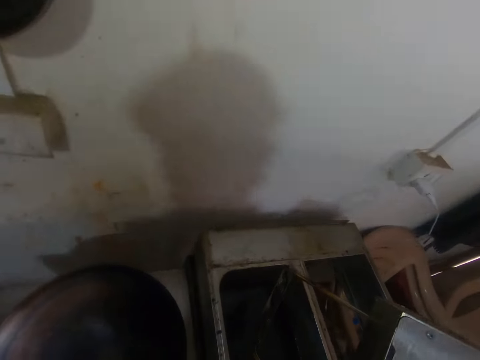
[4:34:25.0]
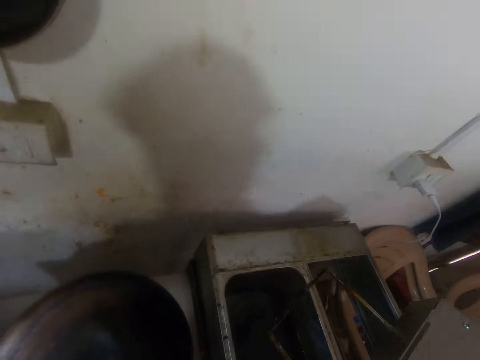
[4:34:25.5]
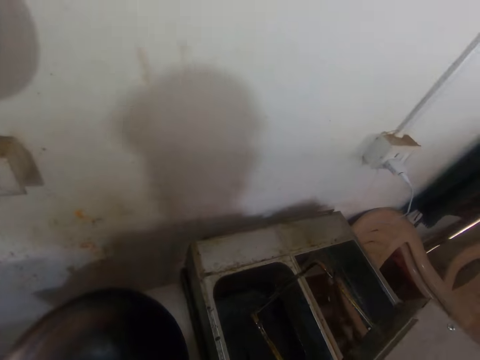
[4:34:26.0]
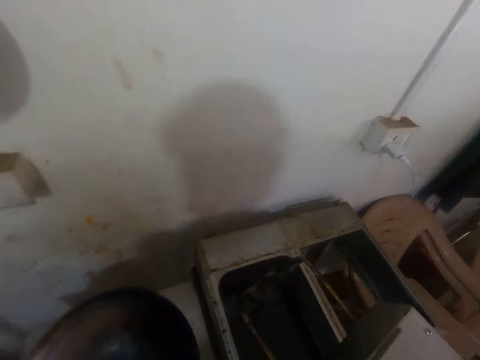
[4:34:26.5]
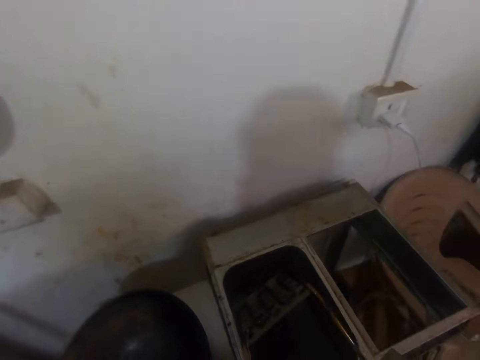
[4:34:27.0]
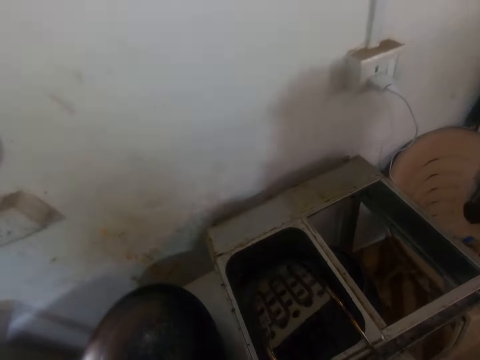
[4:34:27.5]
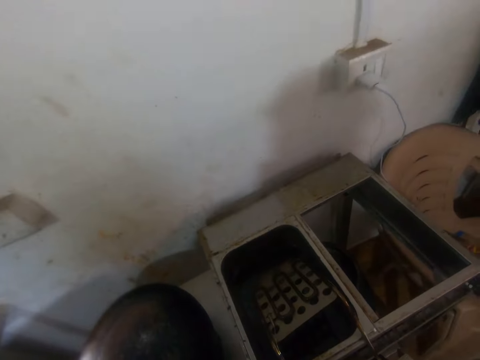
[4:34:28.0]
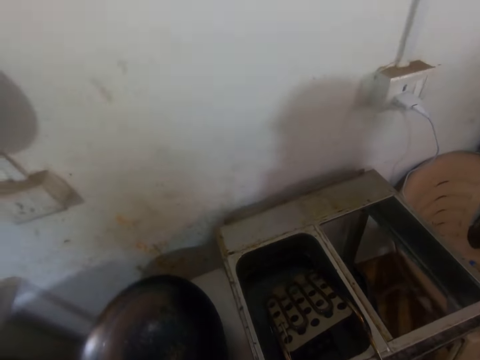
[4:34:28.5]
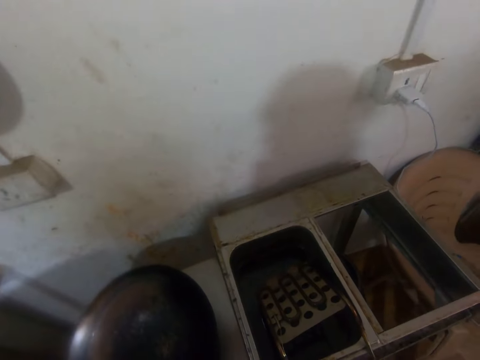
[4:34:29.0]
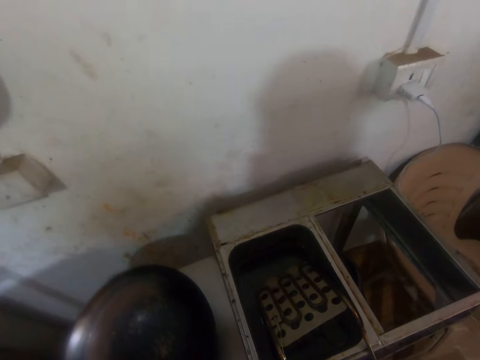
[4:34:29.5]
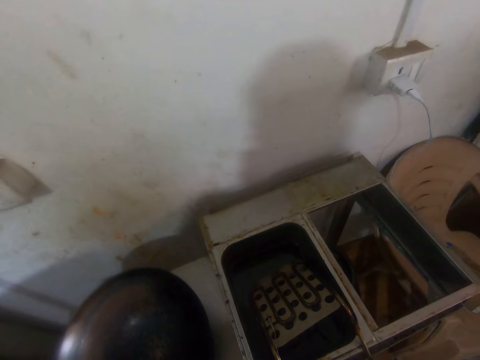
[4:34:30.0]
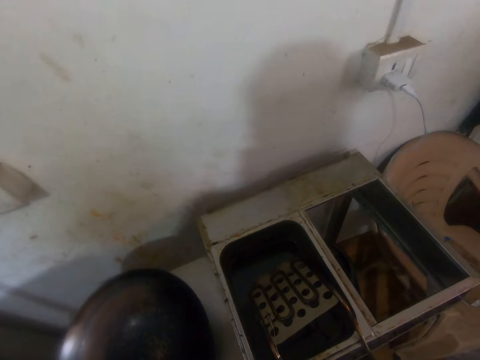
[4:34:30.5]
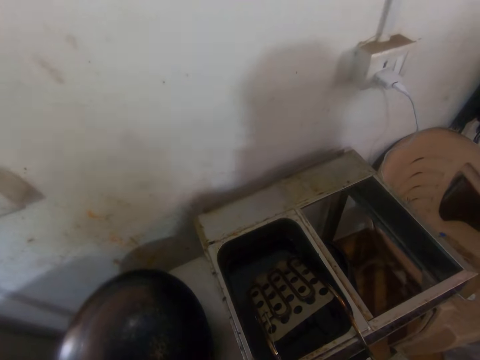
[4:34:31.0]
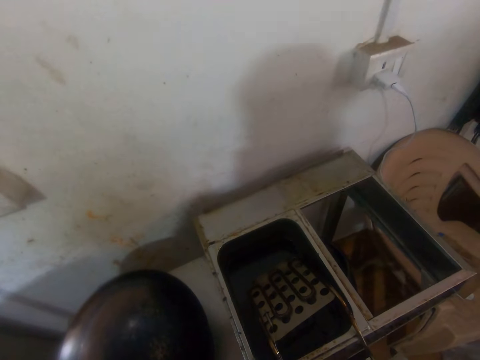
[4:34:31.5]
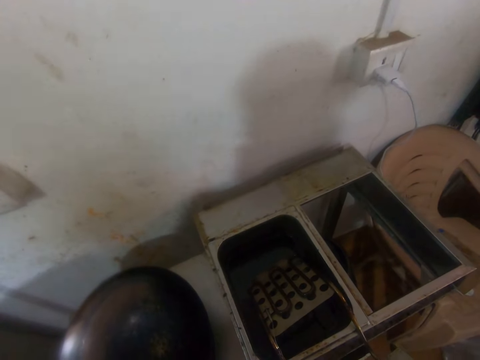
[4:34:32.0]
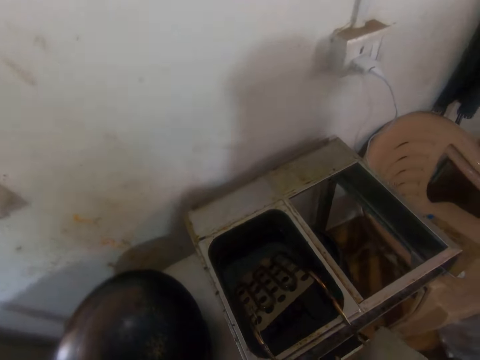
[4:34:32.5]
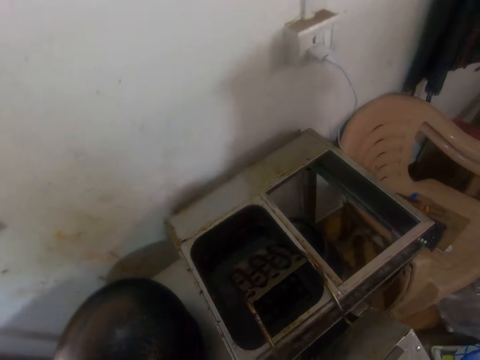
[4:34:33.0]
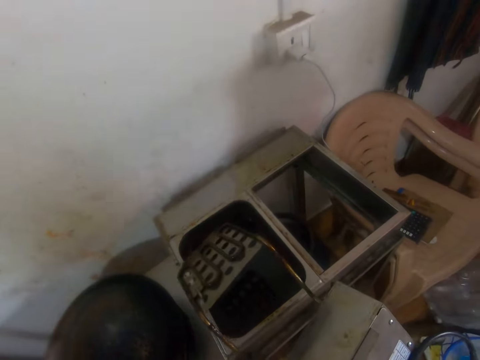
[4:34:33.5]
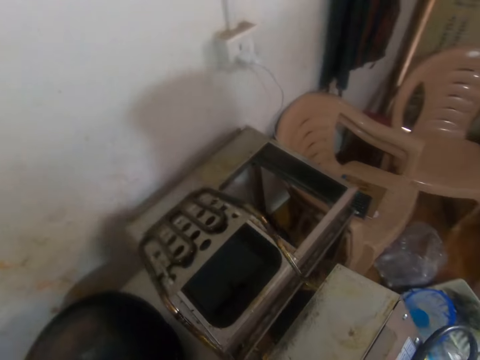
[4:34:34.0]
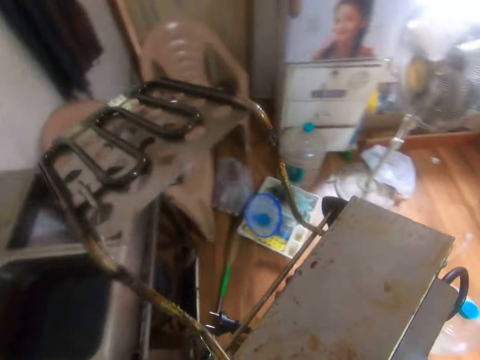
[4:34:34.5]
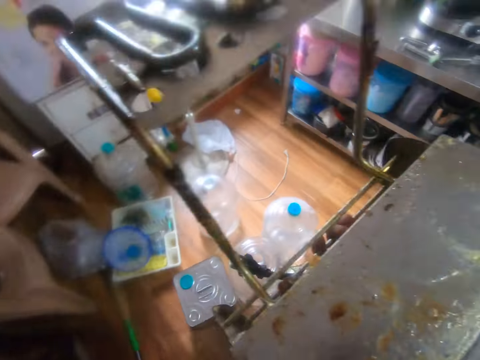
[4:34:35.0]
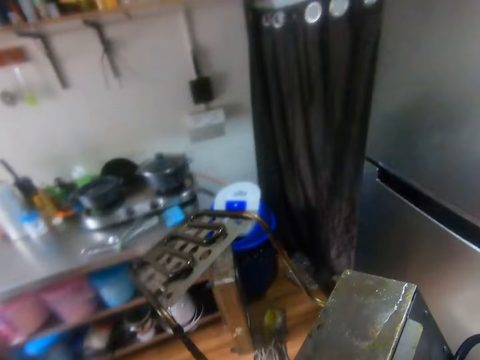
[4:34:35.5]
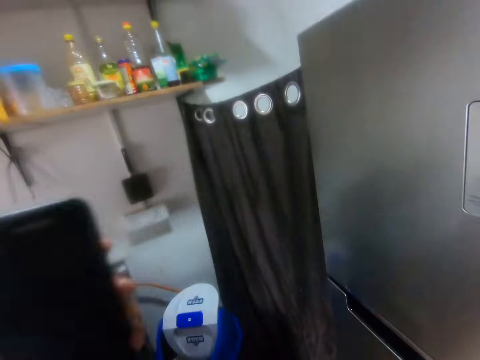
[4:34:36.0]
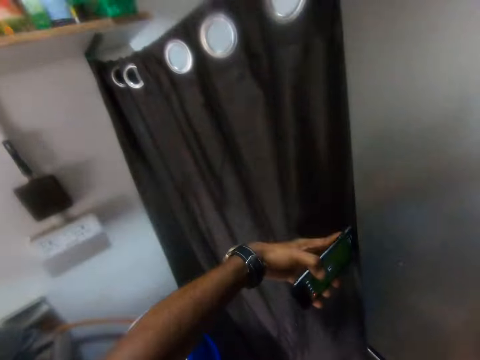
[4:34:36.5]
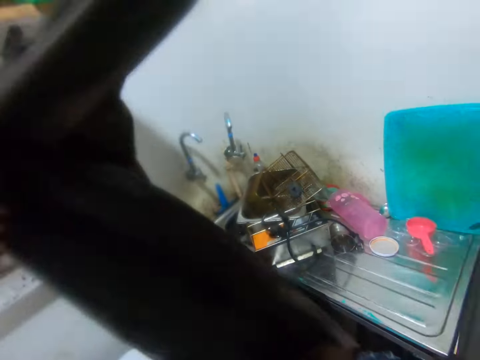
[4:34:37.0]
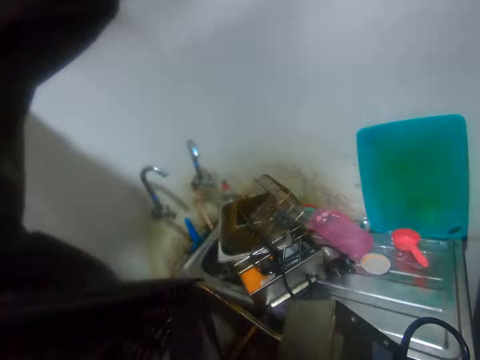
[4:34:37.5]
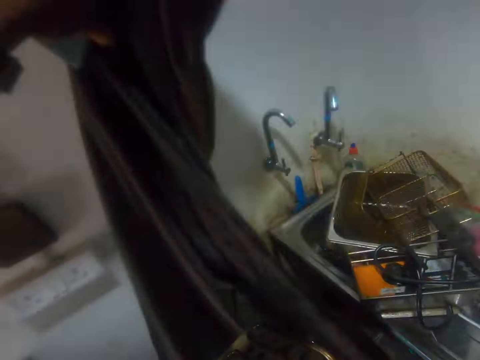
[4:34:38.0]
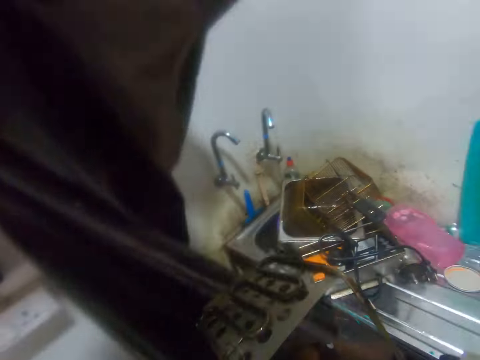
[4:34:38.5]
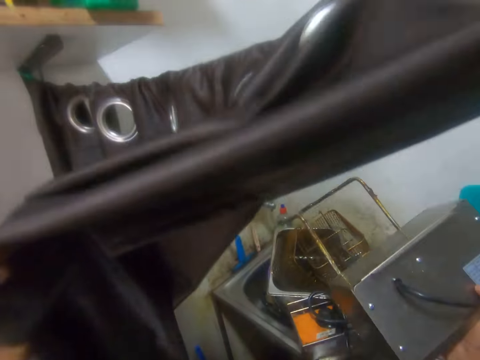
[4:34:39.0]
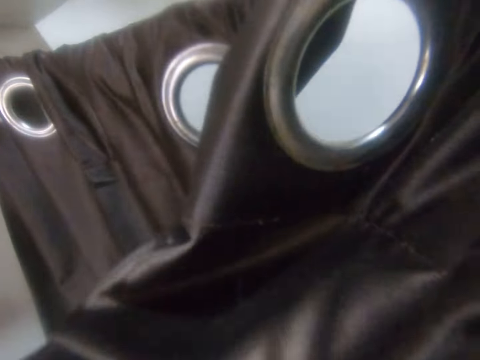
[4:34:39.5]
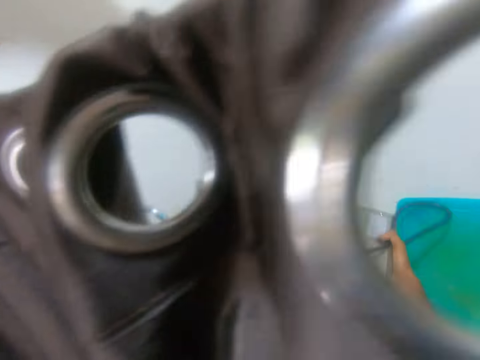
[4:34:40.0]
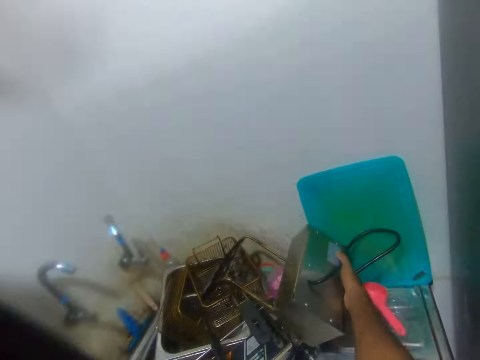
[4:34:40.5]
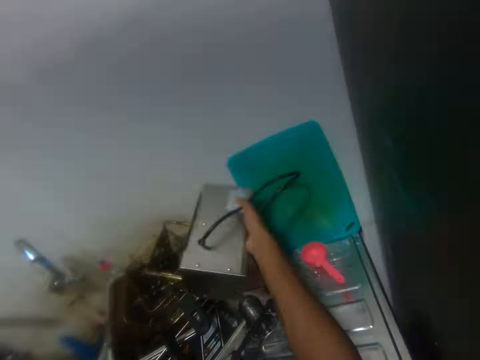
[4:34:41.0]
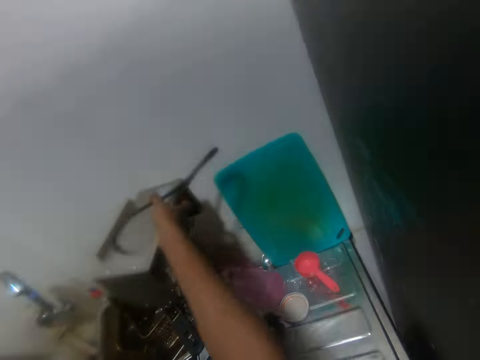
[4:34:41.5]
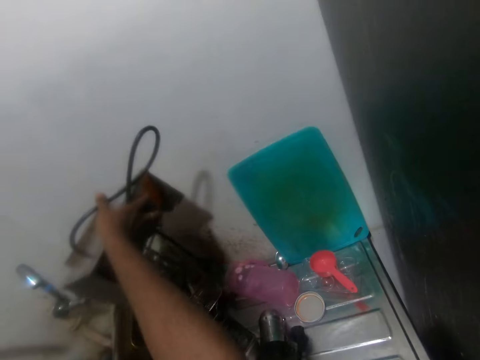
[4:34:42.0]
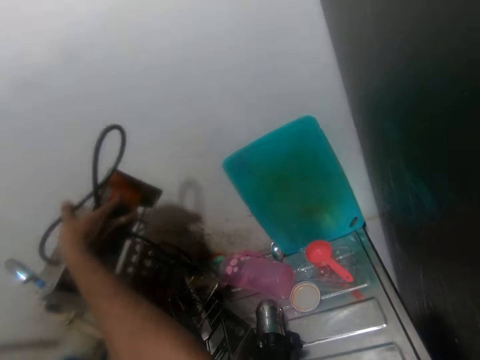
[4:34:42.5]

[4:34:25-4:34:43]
The camera wearer holds something. He holds the phone. He adjusts the curtain with his left hand. He holds the curtain. He places the control panel on the basin with his right hand. He interacts with a man.

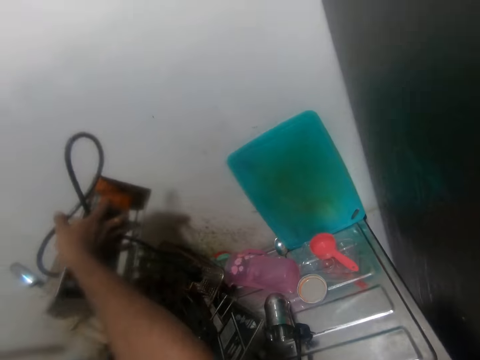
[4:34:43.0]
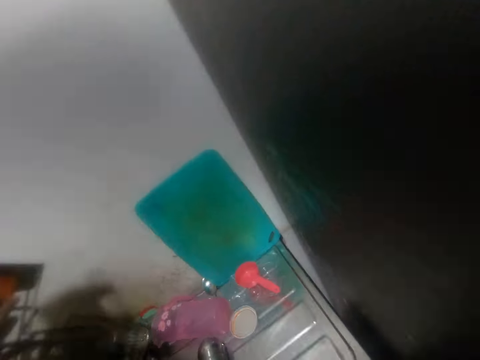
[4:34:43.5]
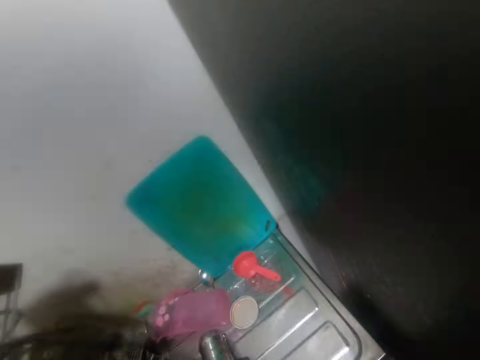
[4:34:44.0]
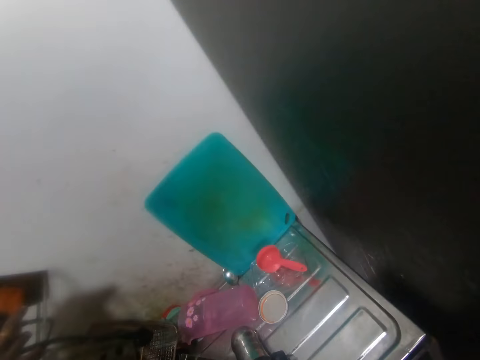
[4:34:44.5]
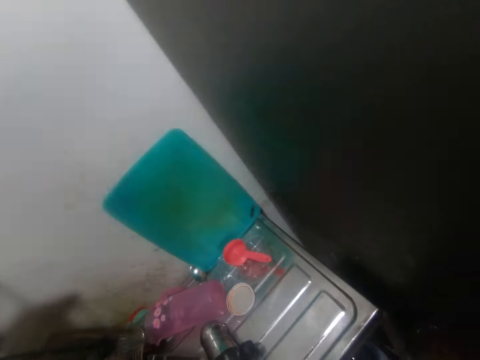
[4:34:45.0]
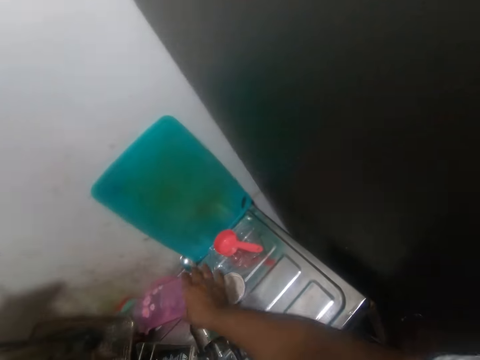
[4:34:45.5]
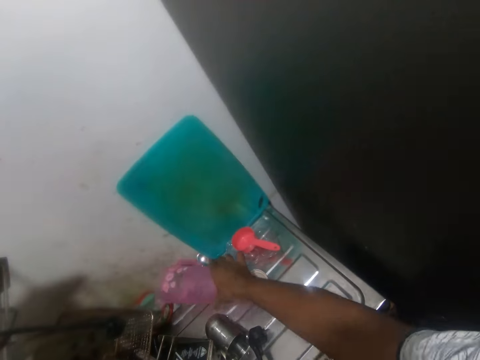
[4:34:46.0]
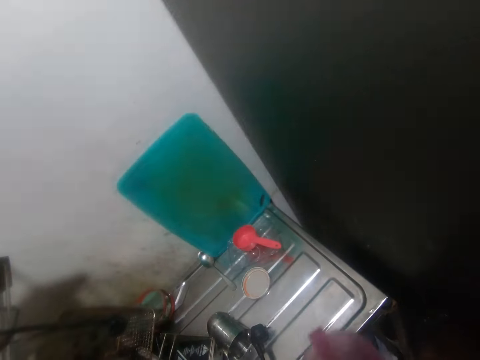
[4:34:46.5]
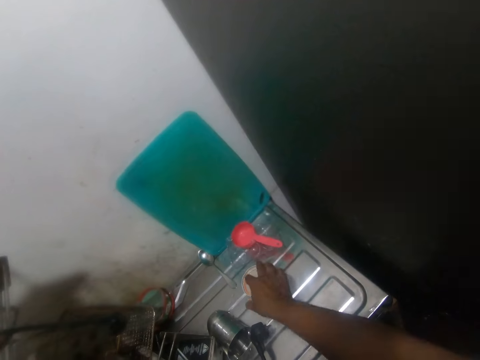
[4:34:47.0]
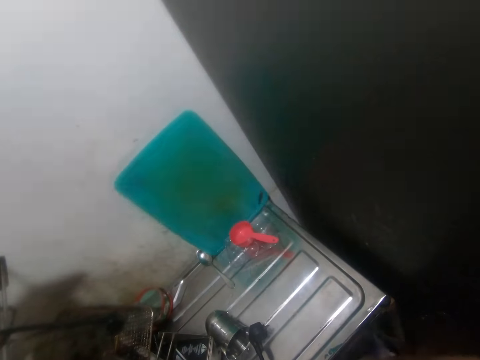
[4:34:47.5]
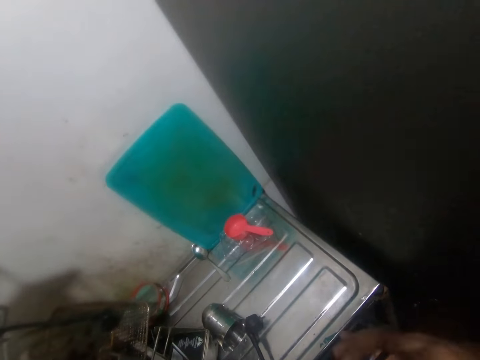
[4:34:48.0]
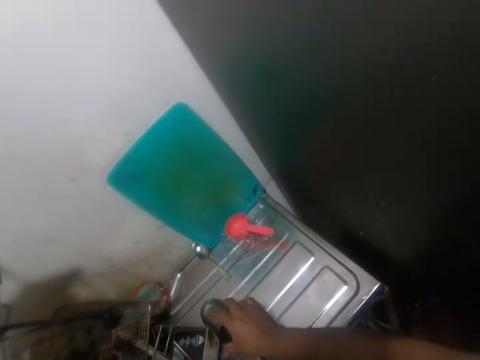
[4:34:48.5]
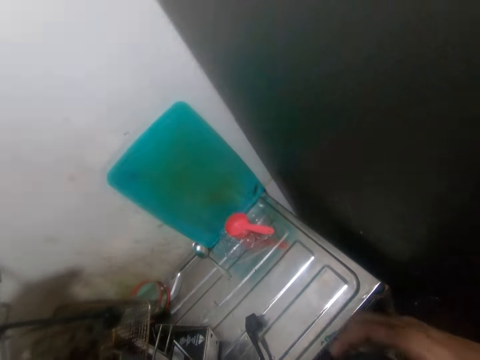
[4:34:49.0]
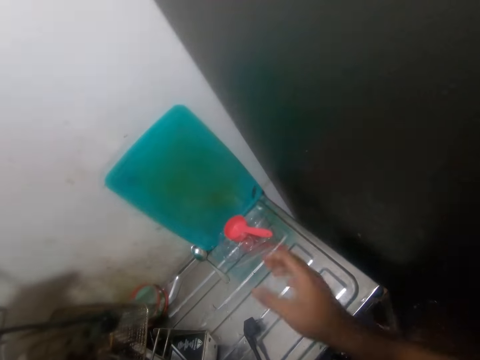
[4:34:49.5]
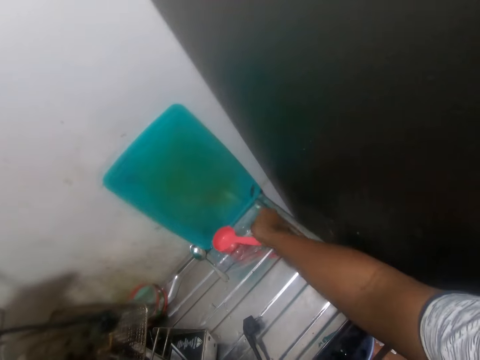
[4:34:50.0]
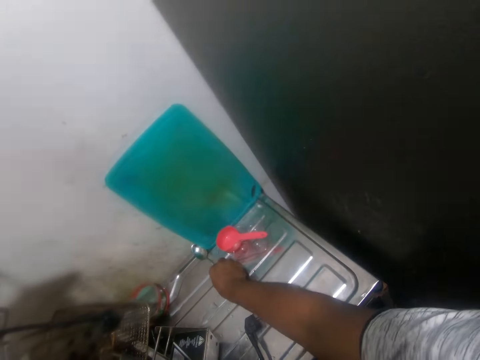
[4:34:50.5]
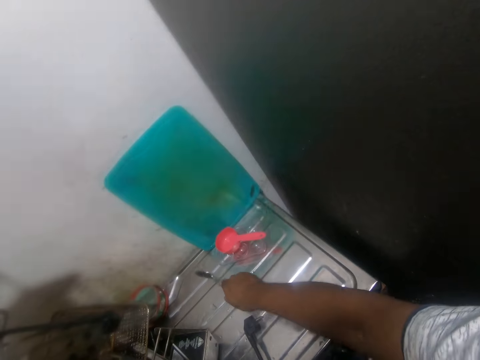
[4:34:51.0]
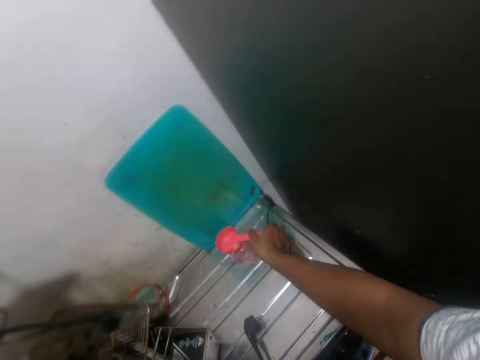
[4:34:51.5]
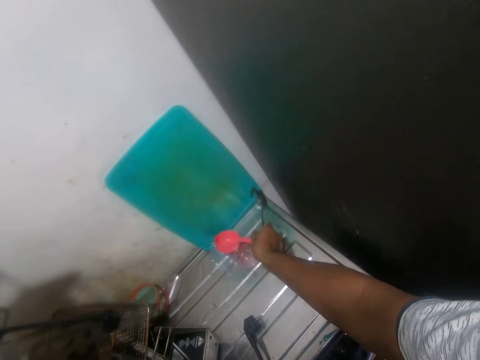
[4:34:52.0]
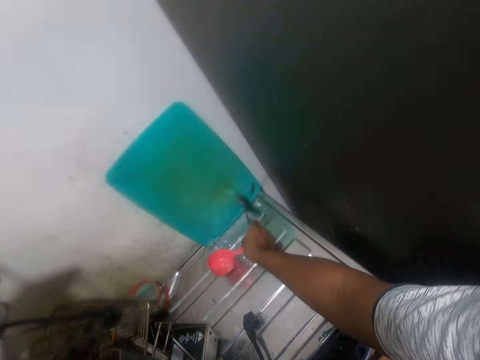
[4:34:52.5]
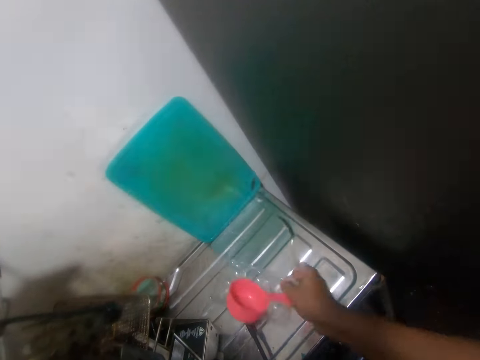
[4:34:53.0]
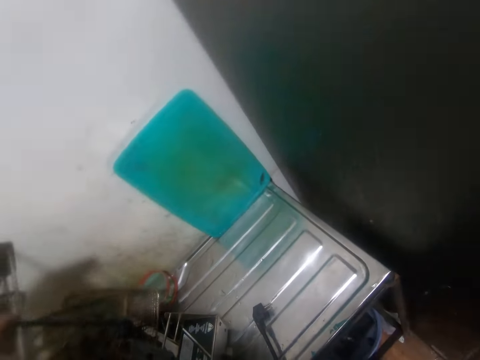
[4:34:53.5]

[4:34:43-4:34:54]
The camera wearer looks at the sink. The man picks up a jug from the basin with his right hand. He passes the jug from his right hand to his left hand. He picks up a jar lid from the basin with his right hand. He drops the jar lid into the jug with his right hand. He picks up a cup from the basin with his right hand. He drops the cup into the jug with his right hand. He adjusts a bowl and a cooking spoon on the basin with his right hand. He picks up a spoon from the basin with his right hand. He picks up the bowl and the cooking spoon from the basin with his right hand. The camera wearer drops the control panel on the basin with his right hand.
